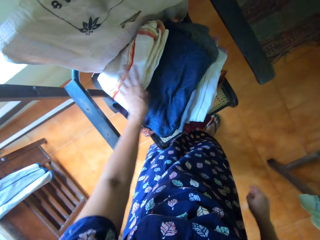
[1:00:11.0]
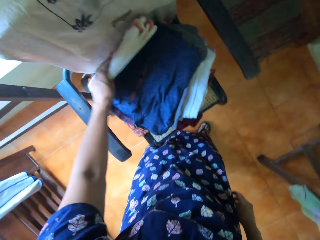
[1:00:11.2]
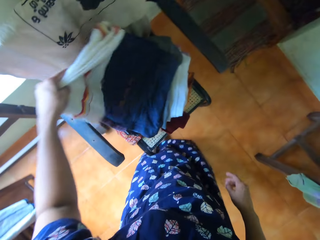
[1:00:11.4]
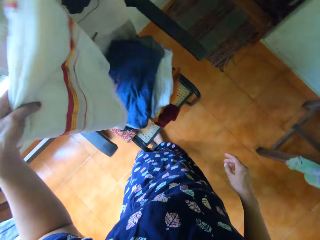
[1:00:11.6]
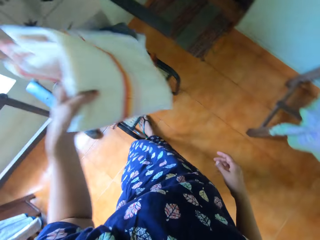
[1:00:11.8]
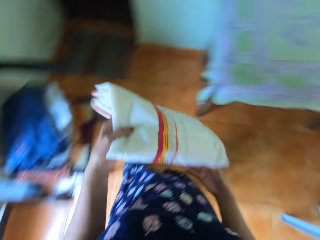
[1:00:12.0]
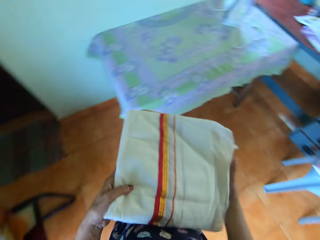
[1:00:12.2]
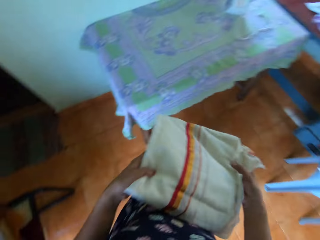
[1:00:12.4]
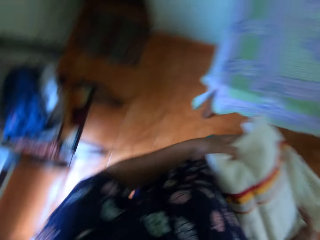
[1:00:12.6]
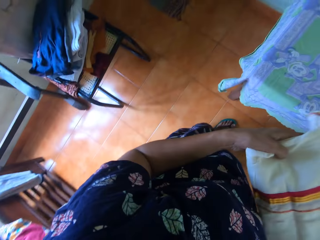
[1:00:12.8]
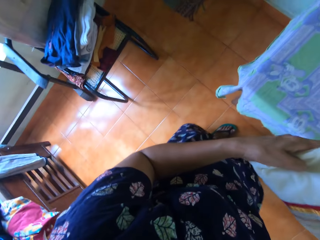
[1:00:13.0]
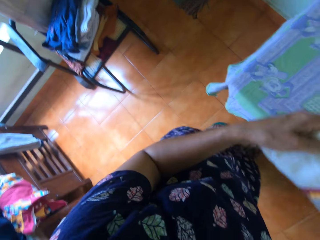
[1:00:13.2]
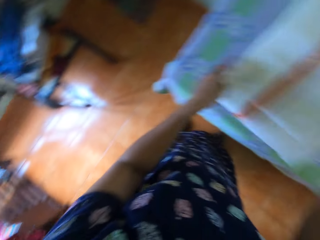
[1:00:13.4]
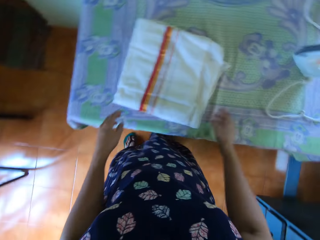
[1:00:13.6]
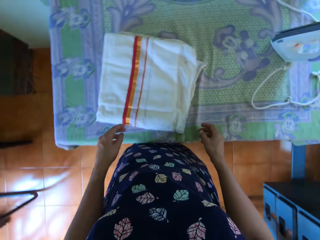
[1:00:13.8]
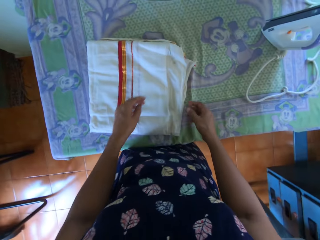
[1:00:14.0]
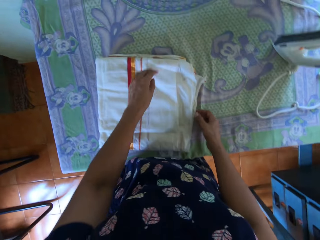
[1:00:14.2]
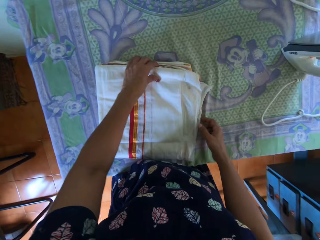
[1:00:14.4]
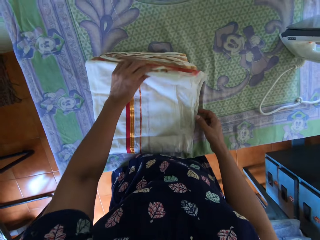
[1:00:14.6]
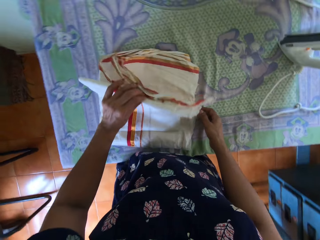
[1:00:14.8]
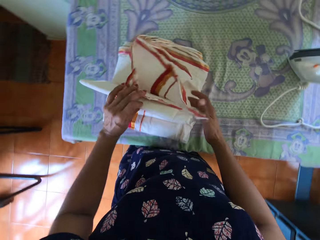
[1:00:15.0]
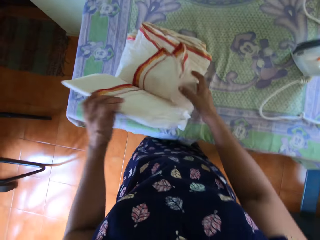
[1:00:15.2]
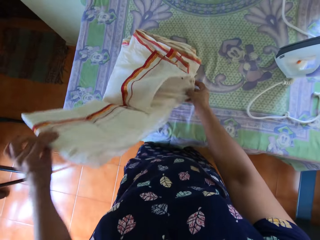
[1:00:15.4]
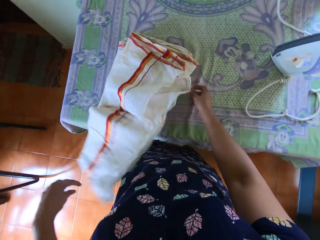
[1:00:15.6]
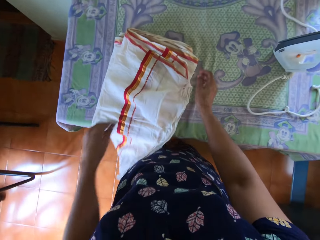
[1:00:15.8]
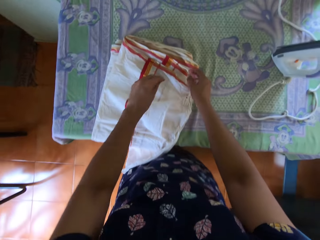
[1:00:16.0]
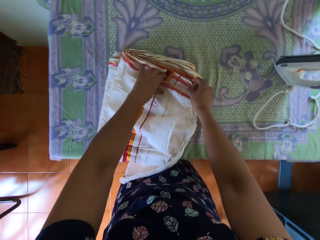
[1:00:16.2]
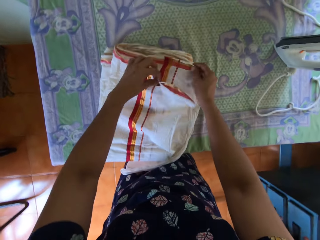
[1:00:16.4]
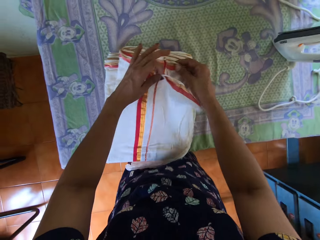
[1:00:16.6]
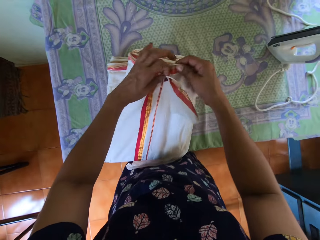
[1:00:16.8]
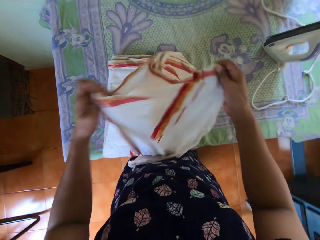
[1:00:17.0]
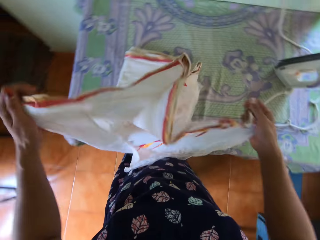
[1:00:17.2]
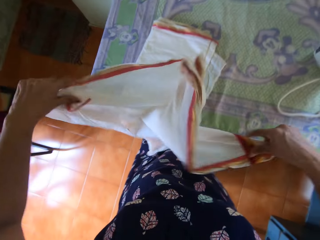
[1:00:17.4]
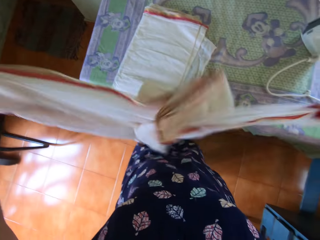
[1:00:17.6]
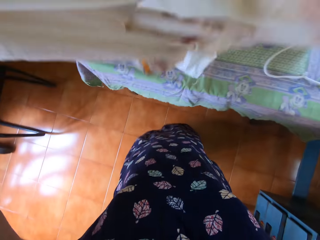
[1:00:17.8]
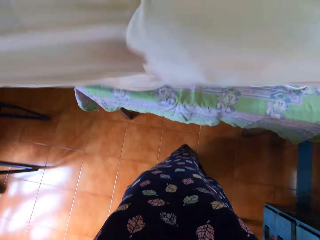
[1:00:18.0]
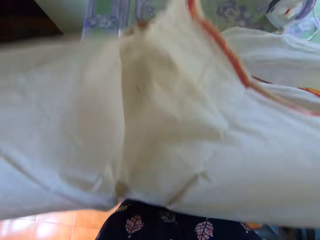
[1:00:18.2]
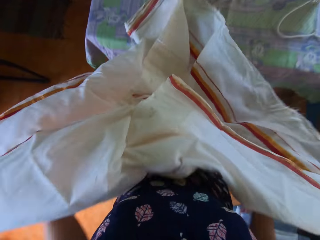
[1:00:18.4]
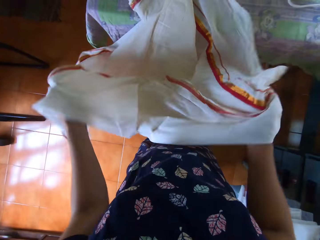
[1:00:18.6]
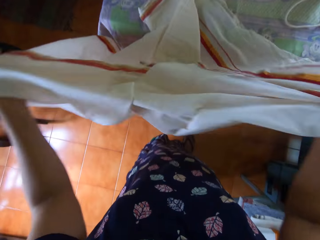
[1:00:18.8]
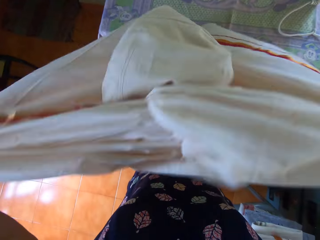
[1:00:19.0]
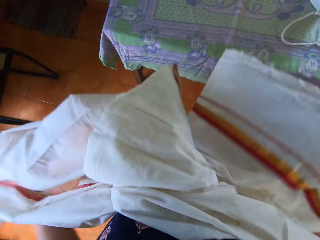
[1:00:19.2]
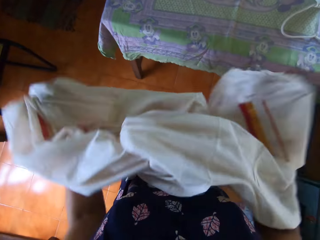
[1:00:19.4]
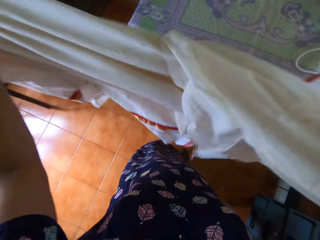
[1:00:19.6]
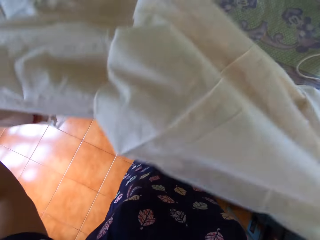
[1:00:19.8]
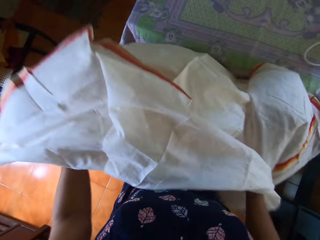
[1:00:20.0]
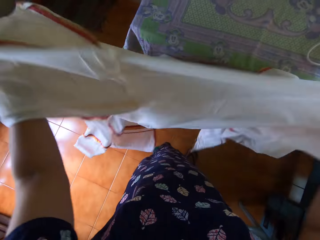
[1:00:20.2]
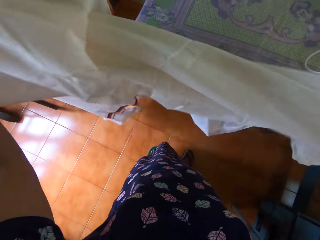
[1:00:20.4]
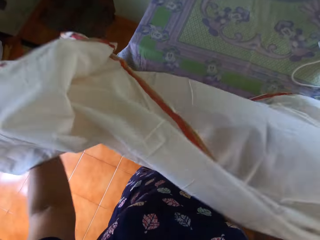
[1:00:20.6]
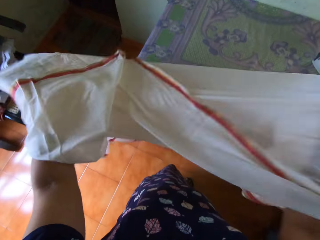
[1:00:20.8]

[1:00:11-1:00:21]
The camera wearer picks a bedsheet or fabric from the stack of clothes on the chair. They drop the bedsheet on the pressing table with both hands. They unfold the bedsheet. They shake the fabric.

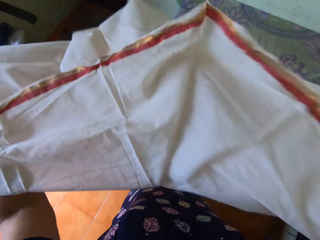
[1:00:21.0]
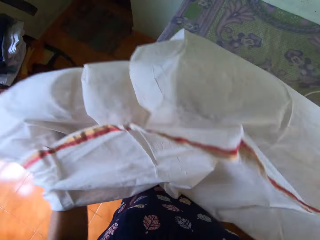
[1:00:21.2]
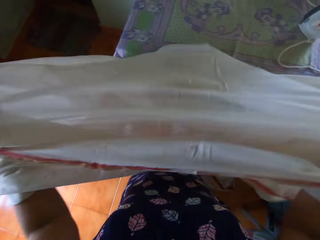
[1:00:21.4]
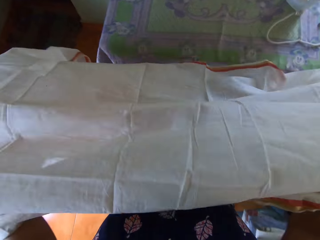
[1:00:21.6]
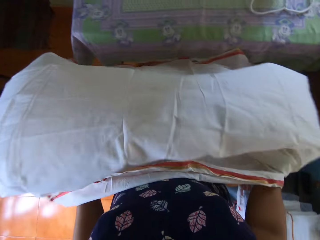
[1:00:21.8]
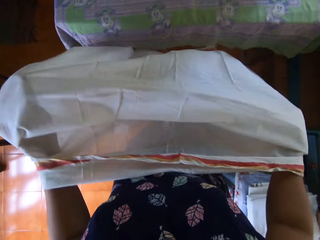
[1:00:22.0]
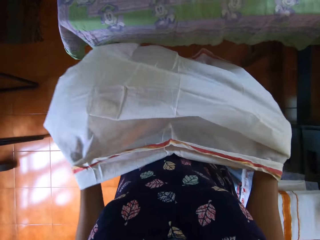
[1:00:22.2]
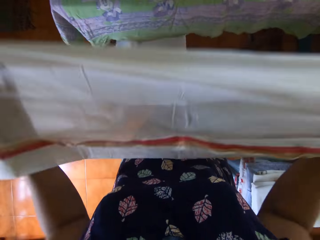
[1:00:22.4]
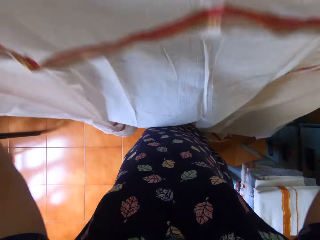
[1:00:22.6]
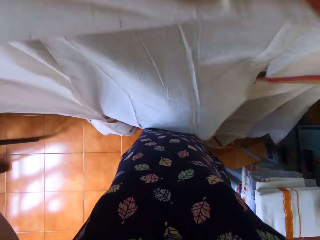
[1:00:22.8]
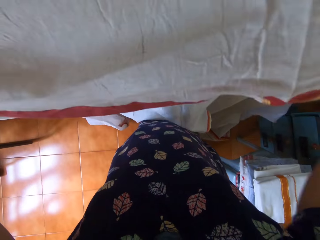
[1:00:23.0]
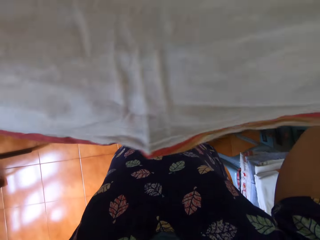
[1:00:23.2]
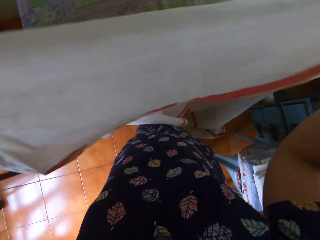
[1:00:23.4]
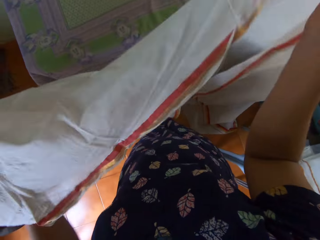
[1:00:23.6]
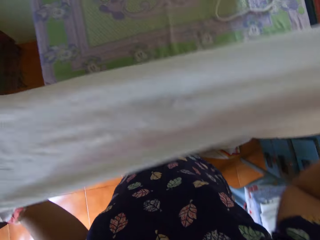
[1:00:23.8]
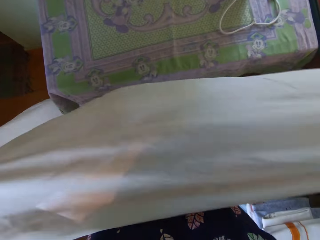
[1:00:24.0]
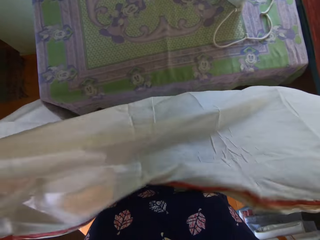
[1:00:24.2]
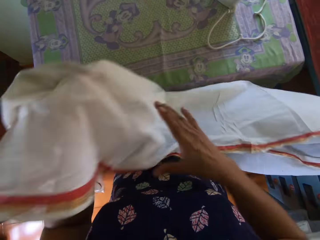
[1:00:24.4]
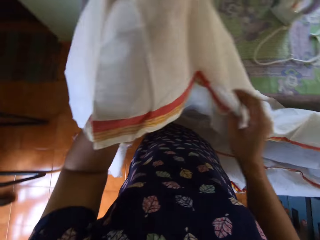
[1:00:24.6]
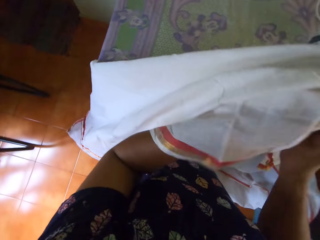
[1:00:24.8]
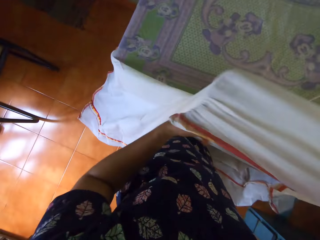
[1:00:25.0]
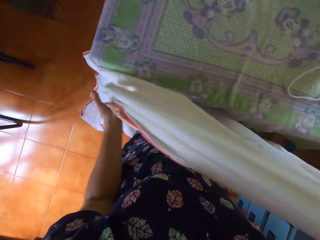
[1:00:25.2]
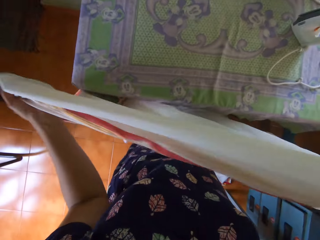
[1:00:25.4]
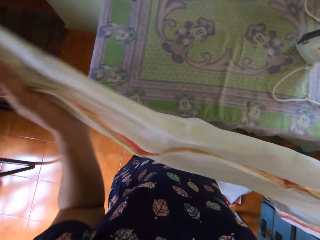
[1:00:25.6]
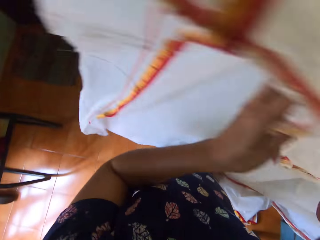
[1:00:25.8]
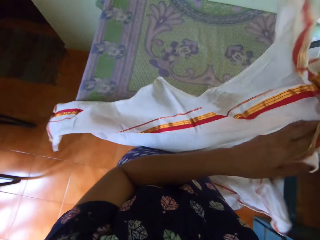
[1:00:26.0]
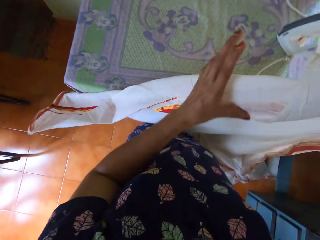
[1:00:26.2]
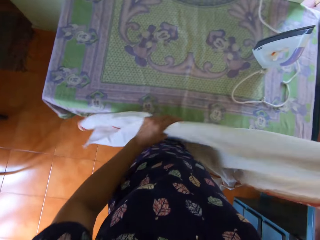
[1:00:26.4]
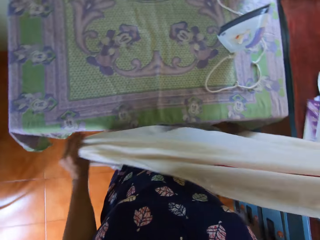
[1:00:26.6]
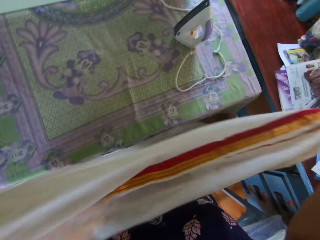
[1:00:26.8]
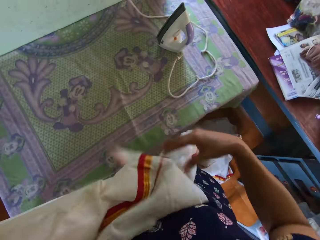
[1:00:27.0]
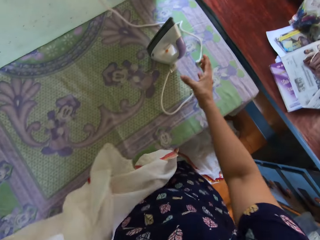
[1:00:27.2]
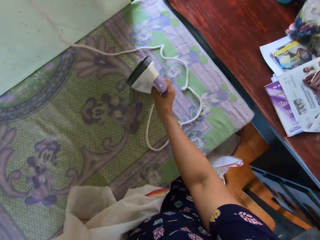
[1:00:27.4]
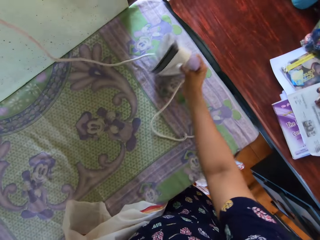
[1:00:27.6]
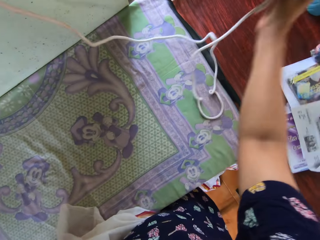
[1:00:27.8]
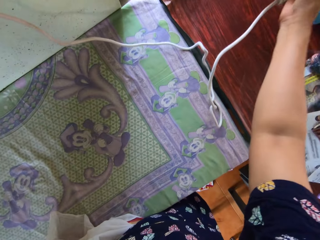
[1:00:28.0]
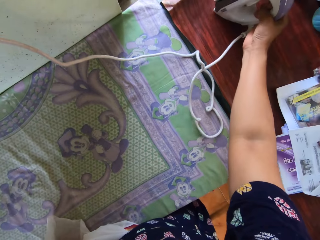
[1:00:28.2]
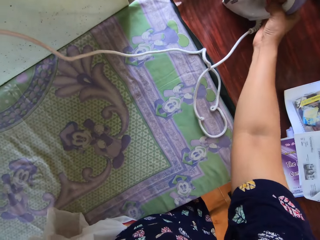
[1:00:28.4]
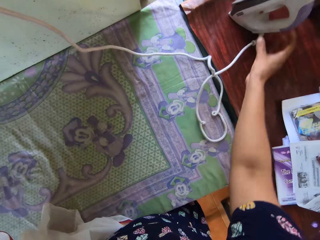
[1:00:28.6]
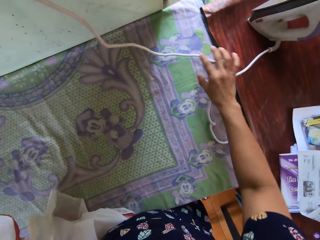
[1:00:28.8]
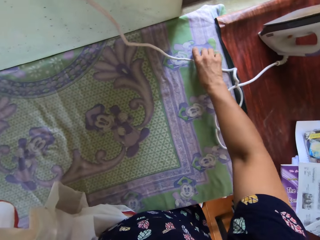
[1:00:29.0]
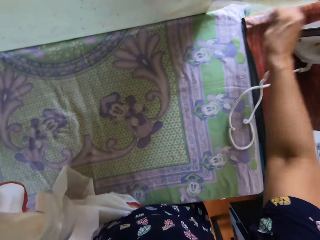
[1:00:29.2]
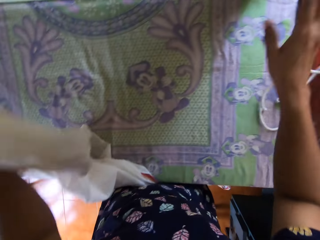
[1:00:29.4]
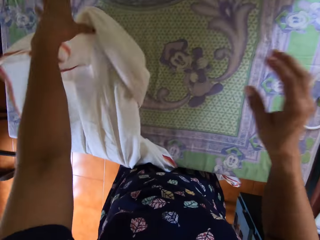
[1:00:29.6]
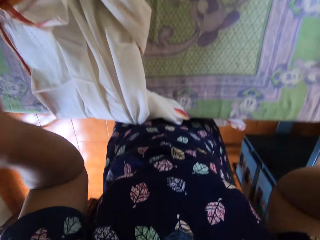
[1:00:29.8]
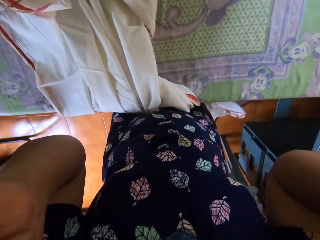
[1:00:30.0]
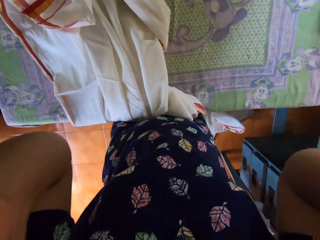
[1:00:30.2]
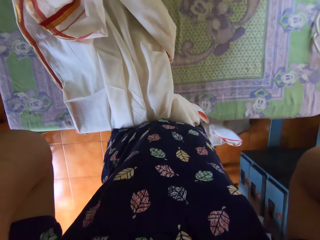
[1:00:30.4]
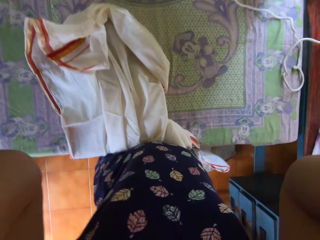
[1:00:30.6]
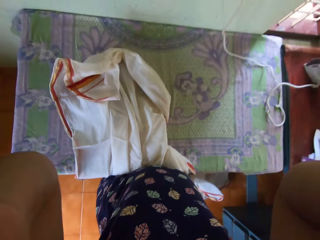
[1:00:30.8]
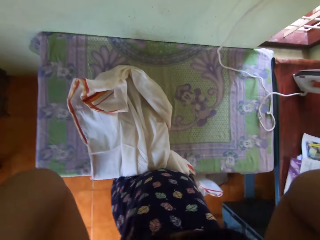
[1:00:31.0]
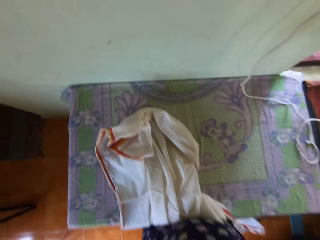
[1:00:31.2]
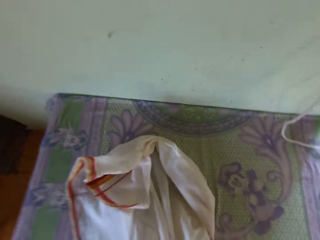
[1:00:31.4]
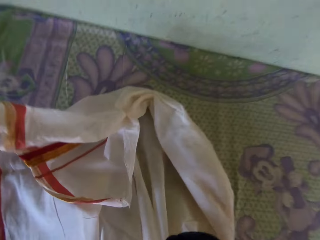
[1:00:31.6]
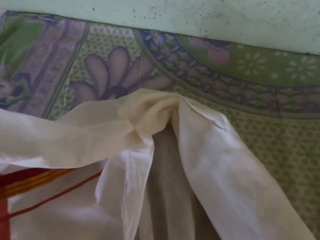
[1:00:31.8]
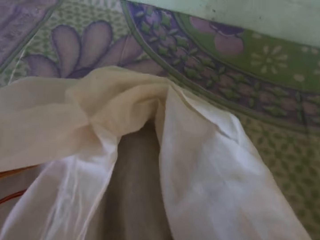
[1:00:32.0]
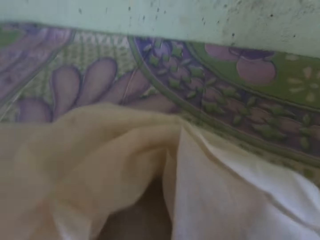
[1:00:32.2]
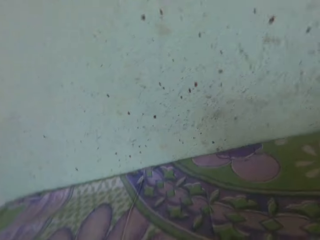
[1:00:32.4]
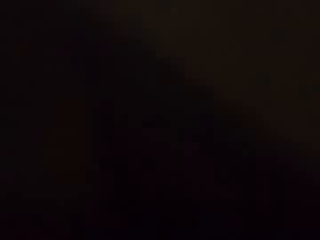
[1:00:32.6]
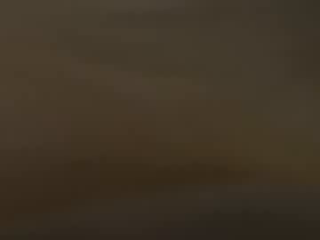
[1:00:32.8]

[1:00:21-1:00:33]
The camera wearer lifts the iron box or pressing iron. She turns the iron box. She removes the pressing iron from the pressing table and places the pressing iron on the desk. She raises her hands to her face. She removes the camera from her head.
